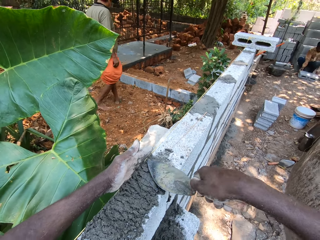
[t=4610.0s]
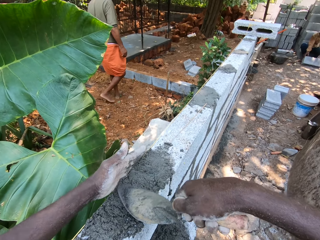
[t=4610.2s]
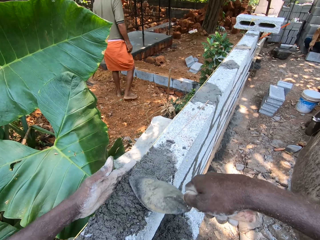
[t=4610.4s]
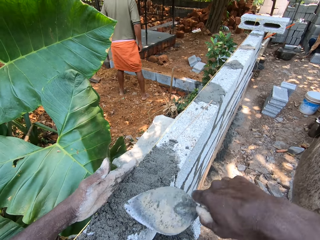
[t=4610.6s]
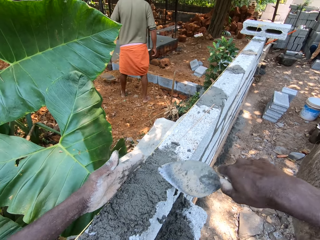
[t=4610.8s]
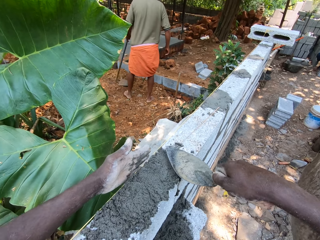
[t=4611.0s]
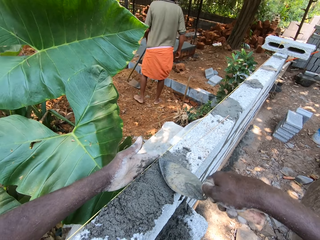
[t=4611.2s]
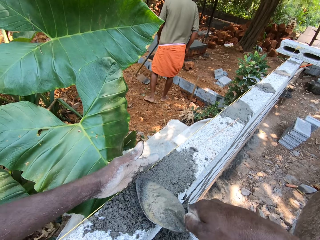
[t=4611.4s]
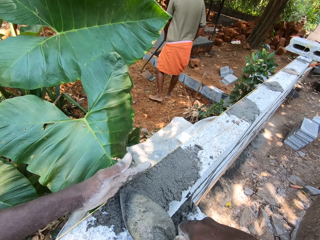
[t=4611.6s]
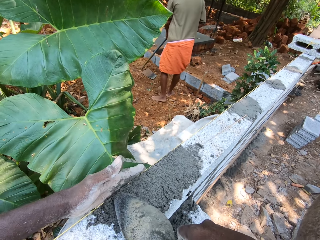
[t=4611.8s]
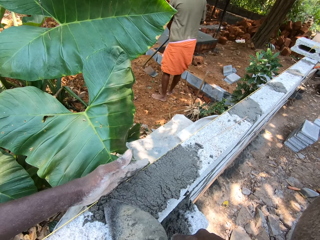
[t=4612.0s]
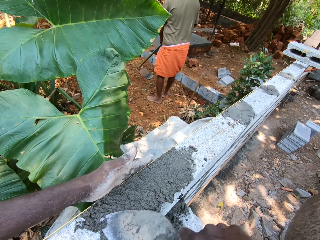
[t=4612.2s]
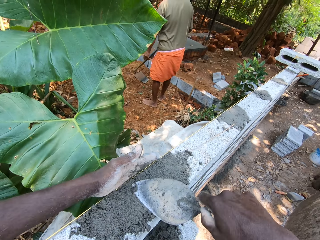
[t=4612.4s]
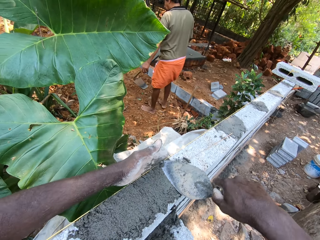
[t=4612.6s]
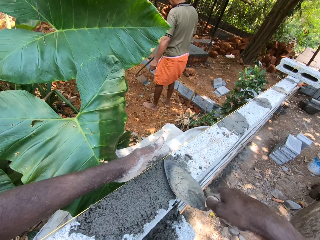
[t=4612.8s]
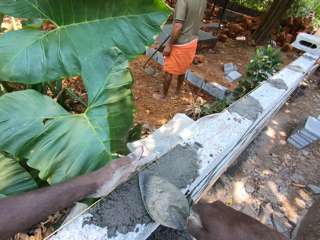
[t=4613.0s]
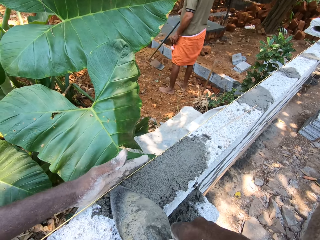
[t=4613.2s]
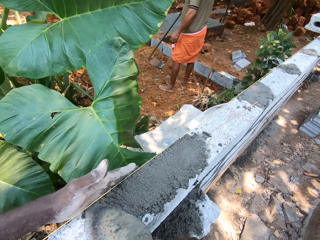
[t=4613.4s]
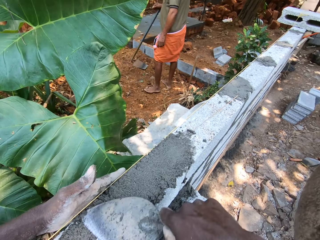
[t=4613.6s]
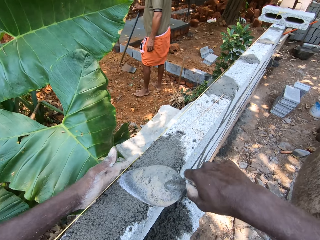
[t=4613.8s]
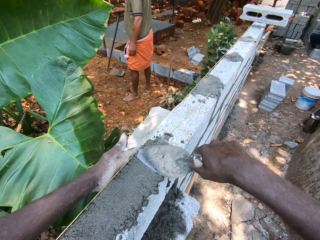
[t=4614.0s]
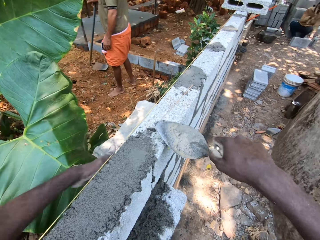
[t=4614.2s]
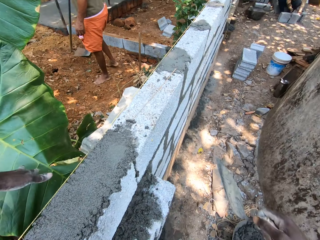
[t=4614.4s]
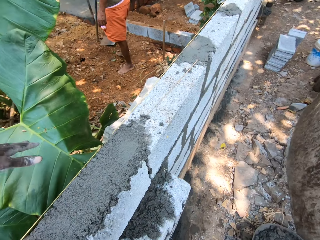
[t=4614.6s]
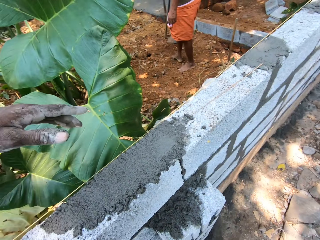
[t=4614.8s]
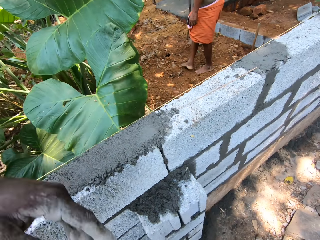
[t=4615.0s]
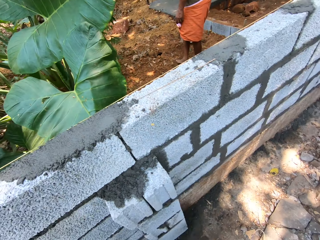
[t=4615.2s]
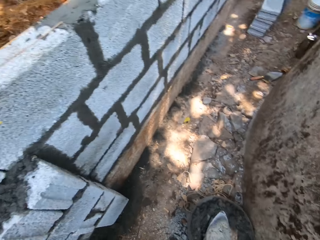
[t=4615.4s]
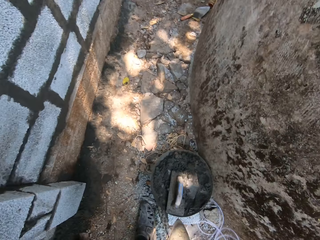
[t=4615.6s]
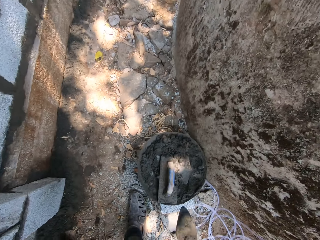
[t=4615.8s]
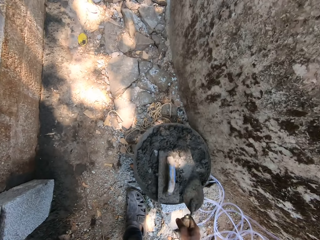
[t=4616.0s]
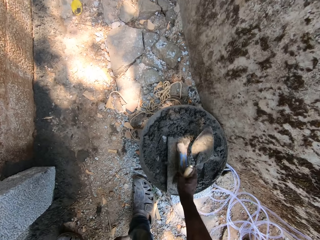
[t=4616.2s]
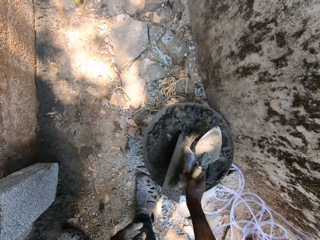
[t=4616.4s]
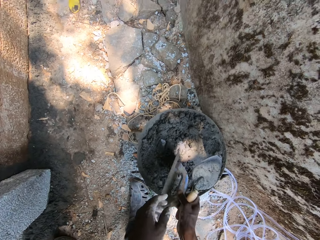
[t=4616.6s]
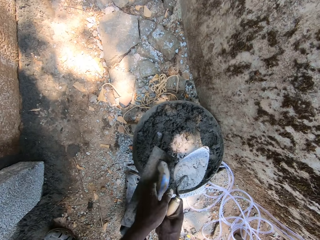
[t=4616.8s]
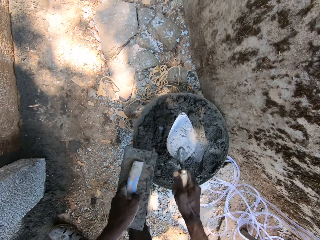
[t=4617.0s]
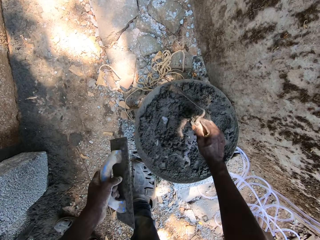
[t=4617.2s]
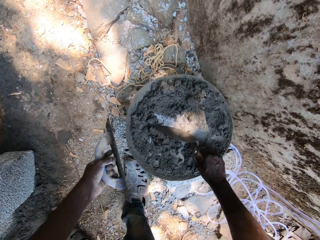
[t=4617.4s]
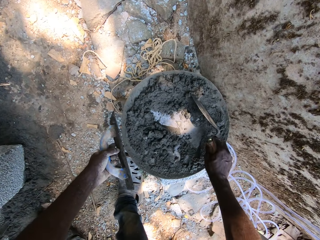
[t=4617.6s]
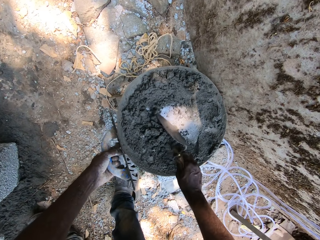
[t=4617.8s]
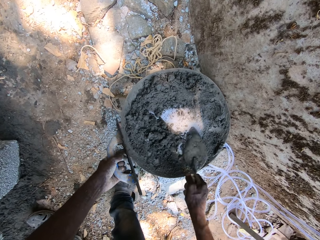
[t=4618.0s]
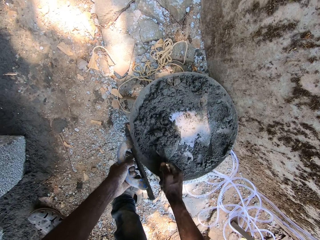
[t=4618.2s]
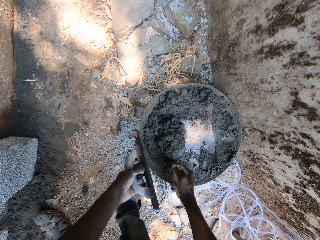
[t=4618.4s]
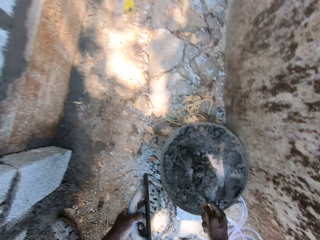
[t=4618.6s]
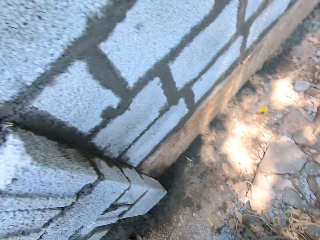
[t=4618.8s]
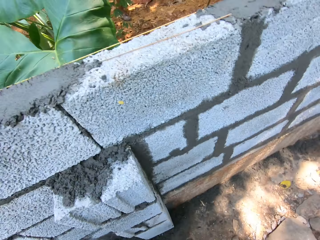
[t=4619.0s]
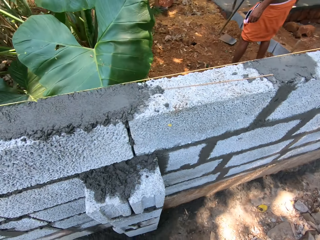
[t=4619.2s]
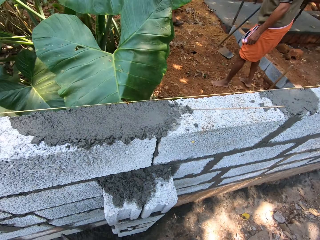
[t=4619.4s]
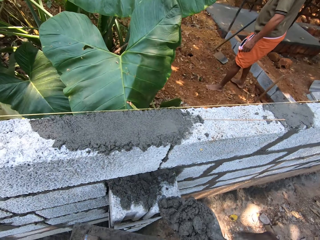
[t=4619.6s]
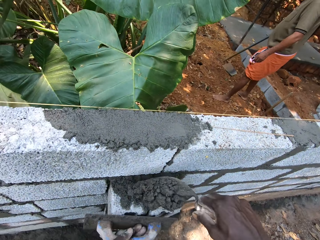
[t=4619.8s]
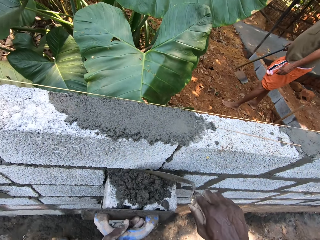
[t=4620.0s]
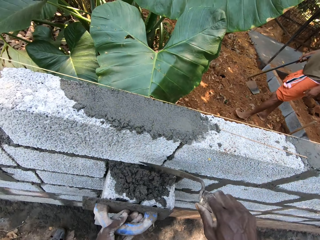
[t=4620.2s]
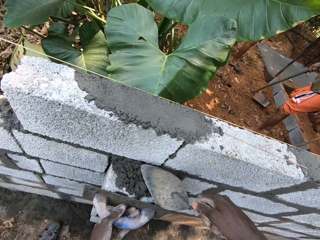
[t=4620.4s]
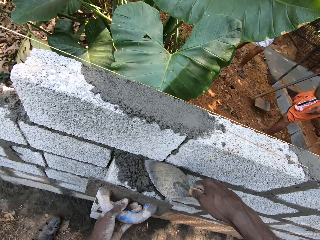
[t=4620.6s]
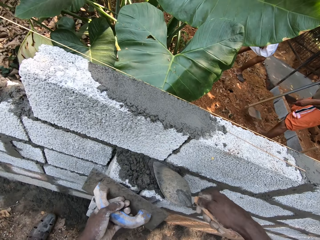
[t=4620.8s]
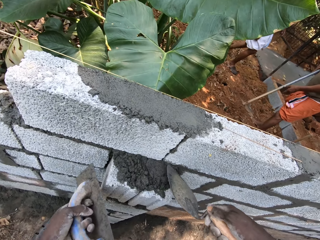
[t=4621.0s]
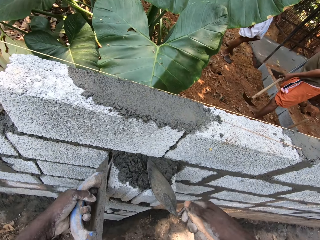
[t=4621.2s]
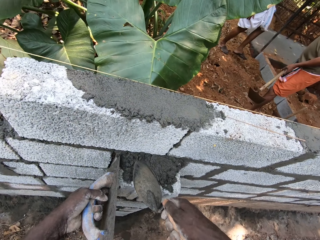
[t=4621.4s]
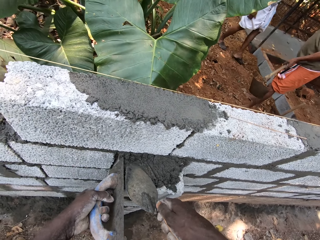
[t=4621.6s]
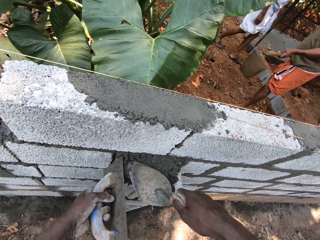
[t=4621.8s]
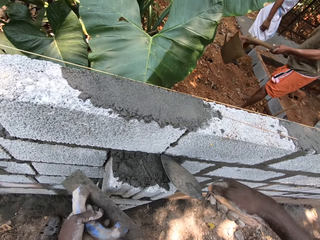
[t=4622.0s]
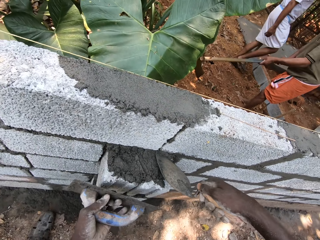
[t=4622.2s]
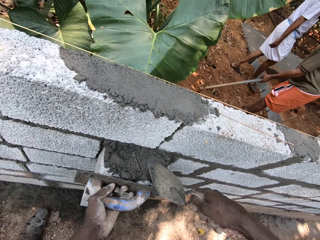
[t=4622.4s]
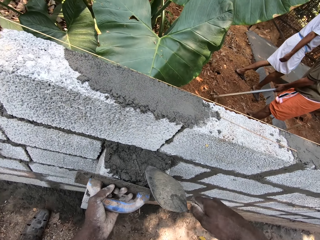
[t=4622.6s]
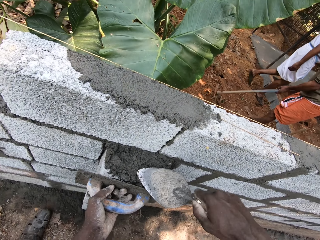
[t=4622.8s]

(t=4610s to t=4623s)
The camera wearer picks up the hand float or plastering trowel with his right hand. He passes the hand float to his left hand. He holds the plastering trowel with the left hand. He scoops mortar from a head pan with the hand trowel. He mixes cement mixture with a trowel. He smoothens mortar on a block with the hand trowel. He pours cement mixture on the block. He guides mortar with the hand float. He spreads cement mixture on the block with the trowel.

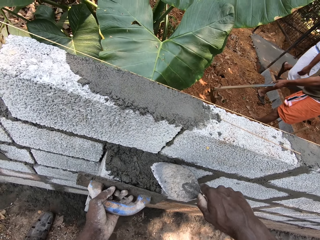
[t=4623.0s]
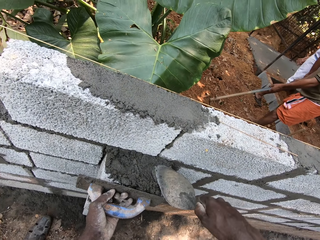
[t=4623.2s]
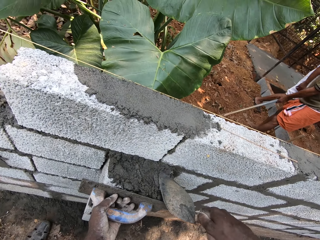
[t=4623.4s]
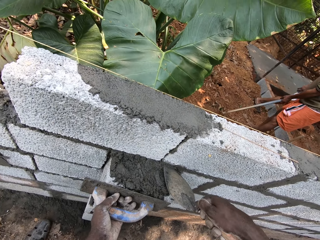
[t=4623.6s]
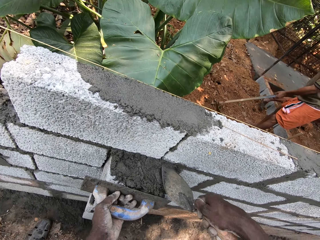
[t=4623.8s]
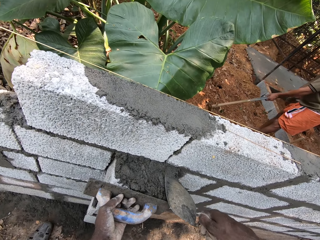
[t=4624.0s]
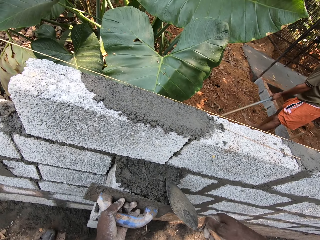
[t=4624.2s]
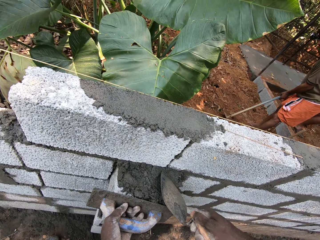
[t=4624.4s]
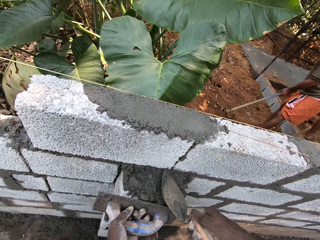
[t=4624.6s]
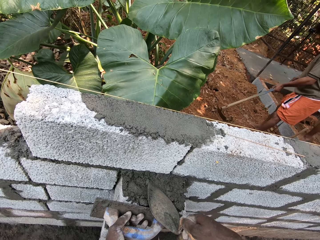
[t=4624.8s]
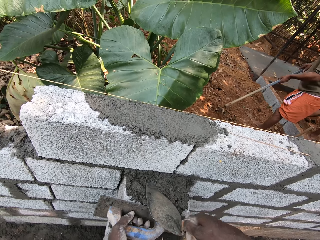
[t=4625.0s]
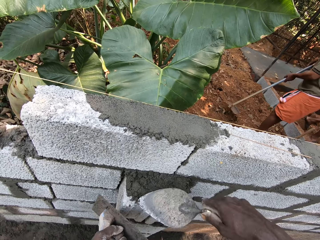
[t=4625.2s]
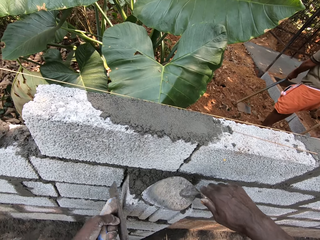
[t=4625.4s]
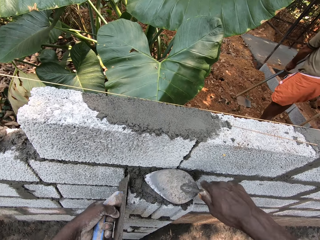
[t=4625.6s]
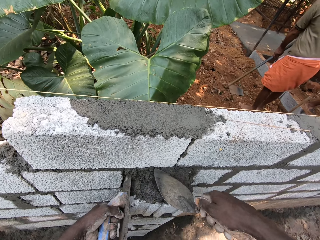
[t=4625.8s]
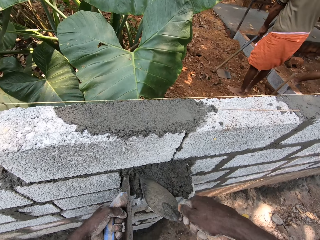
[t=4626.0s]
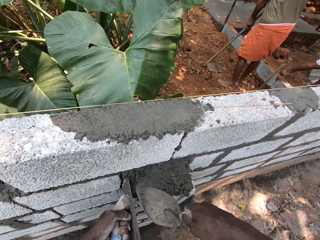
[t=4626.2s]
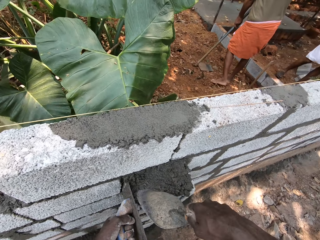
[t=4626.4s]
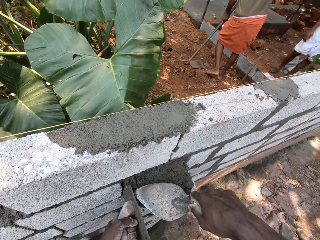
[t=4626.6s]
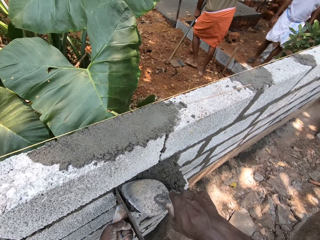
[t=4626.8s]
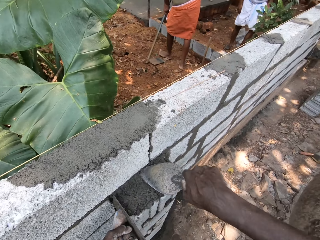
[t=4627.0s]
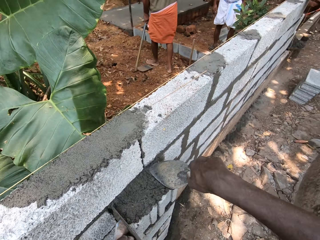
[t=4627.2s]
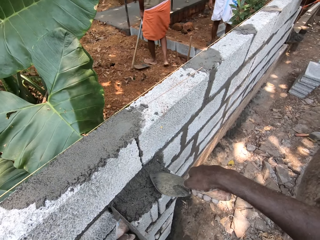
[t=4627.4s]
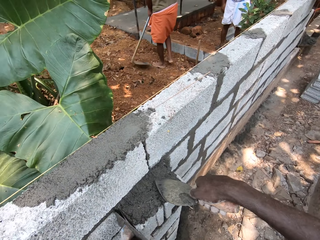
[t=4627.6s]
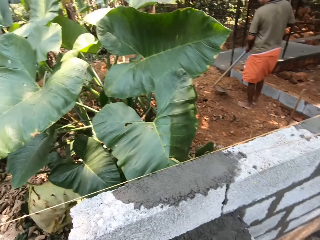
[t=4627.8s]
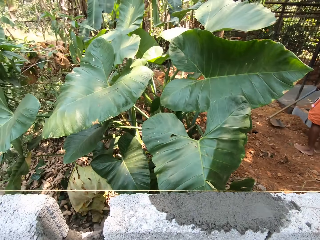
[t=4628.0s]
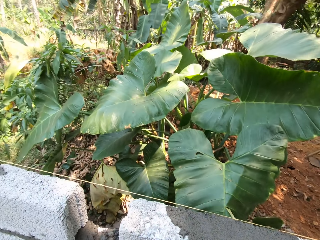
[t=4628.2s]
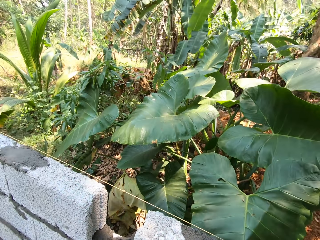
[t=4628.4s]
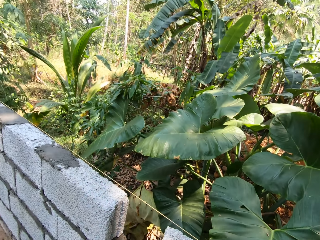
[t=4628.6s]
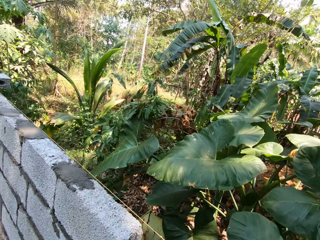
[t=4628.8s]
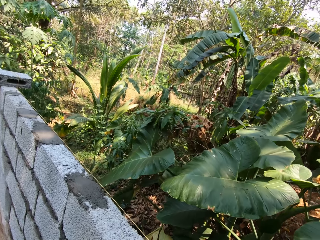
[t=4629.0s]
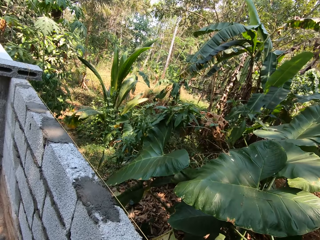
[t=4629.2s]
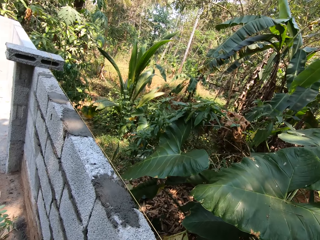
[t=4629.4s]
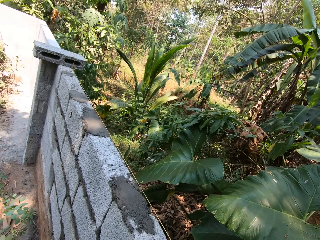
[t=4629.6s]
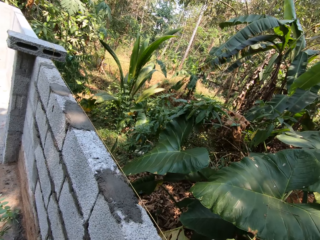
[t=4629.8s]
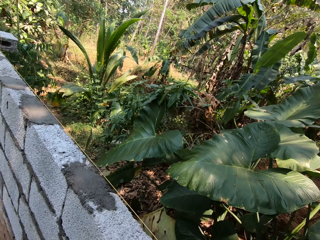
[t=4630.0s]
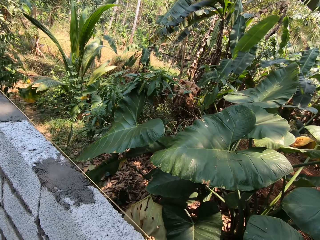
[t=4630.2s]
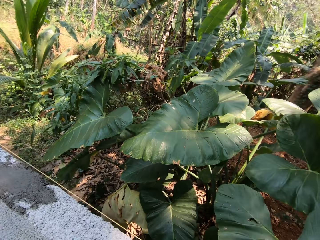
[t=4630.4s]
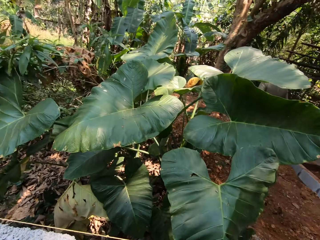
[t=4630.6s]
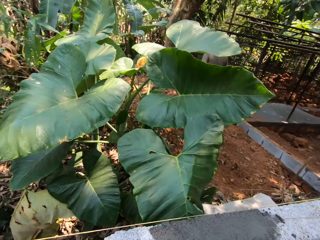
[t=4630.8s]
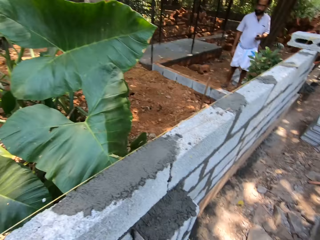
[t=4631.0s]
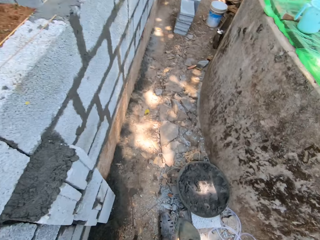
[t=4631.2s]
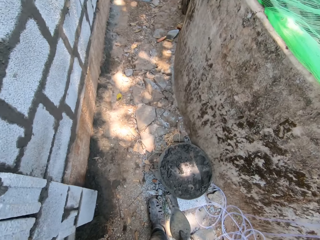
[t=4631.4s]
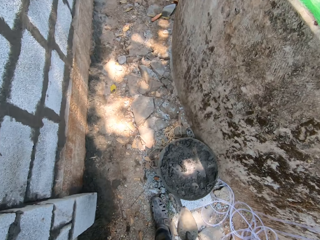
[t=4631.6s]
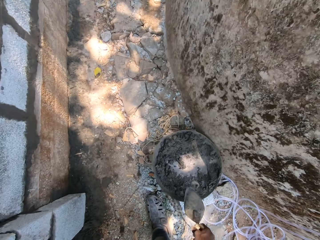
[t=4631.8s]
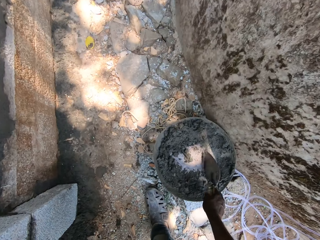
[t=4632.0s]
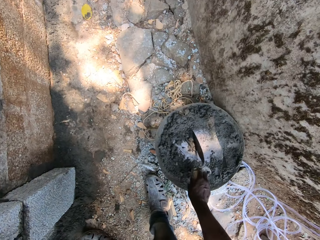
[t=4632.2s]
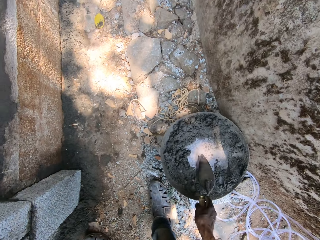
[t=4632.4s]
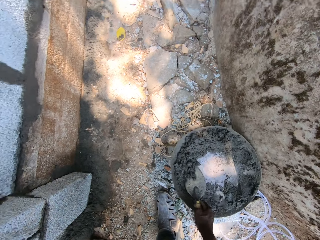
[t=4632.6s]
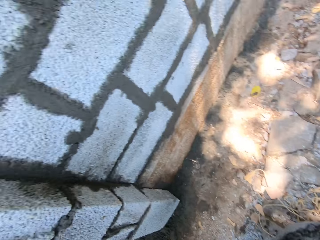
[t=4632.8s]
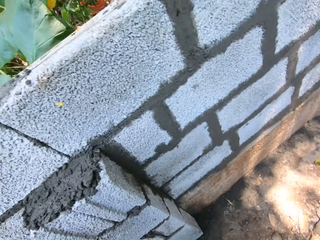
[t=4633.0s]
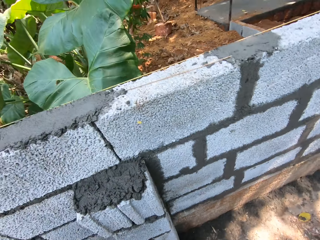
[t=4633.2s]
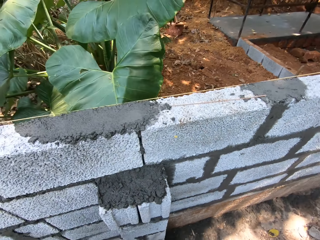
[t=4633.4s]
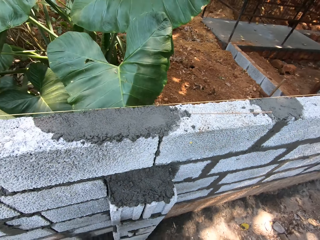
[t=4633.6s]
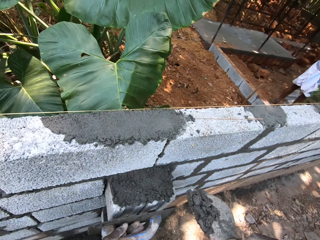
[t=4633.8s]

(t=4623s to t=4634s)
The camera wearer places a plastering trowel on the block. He spreads cement mixture on the block with a trowel. He places the plastering trowel on the block. He spreads cement mixture on the block with the trowel. He looks around. He converses with a man. The camera wearer scoops mortar from a head pan with the hand trowel in his right hand. He mixes cement mixture with a trowel.
